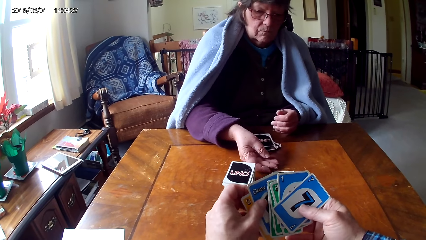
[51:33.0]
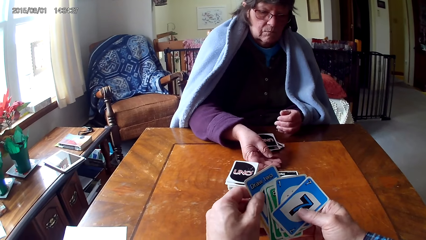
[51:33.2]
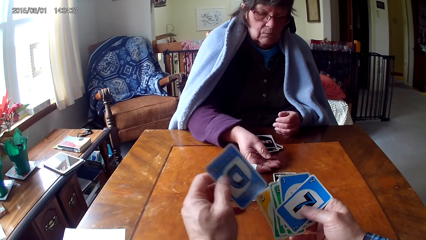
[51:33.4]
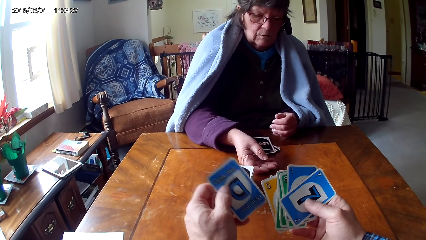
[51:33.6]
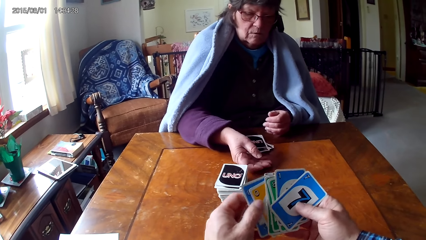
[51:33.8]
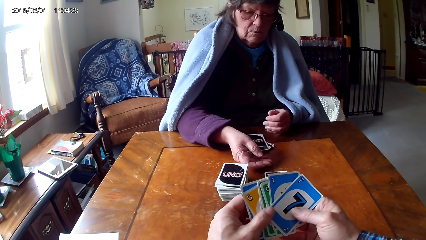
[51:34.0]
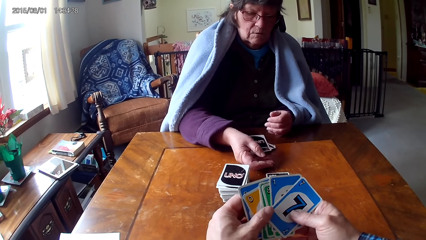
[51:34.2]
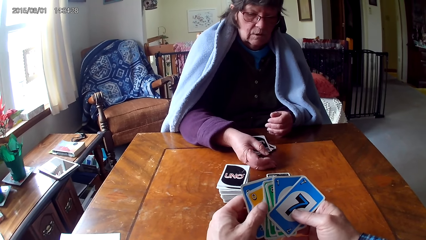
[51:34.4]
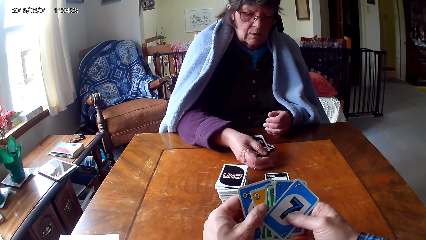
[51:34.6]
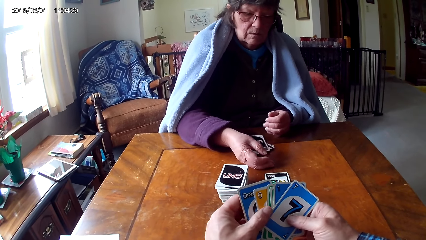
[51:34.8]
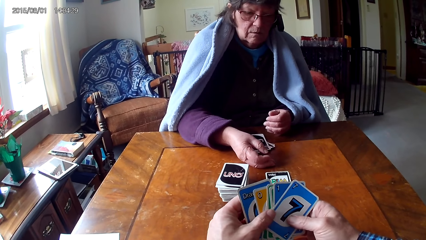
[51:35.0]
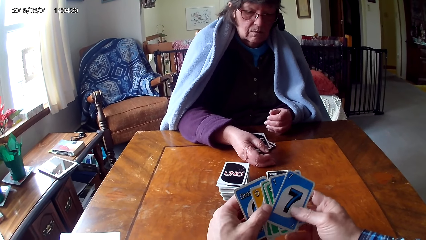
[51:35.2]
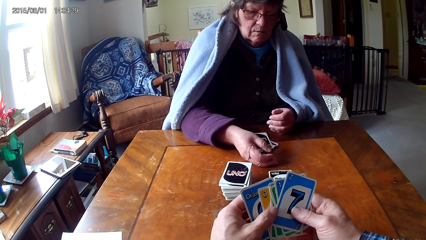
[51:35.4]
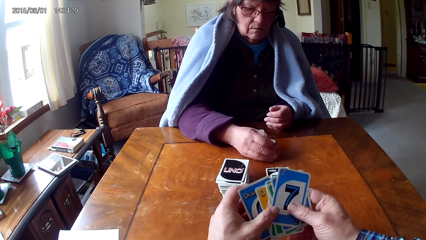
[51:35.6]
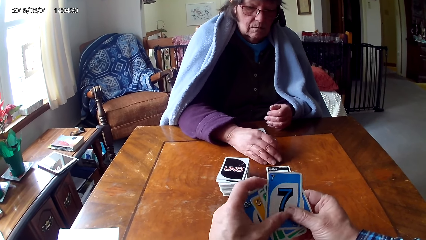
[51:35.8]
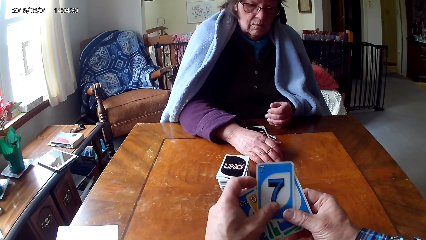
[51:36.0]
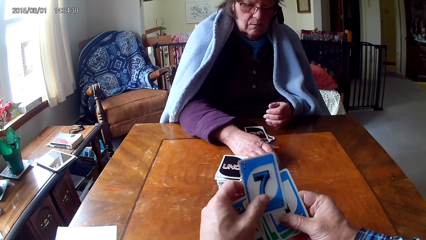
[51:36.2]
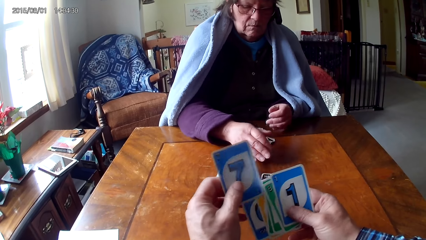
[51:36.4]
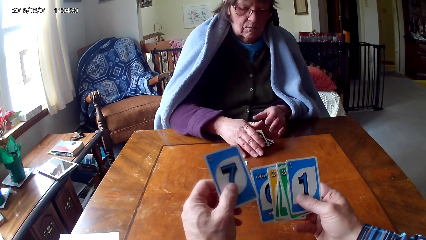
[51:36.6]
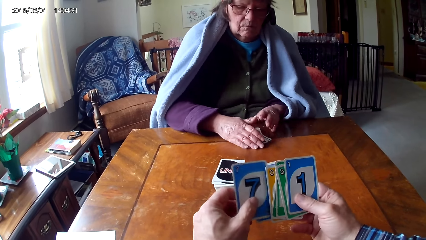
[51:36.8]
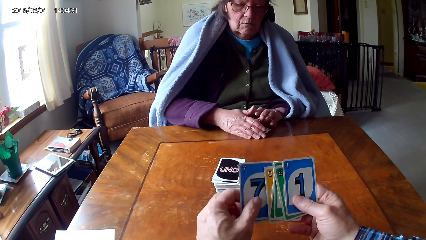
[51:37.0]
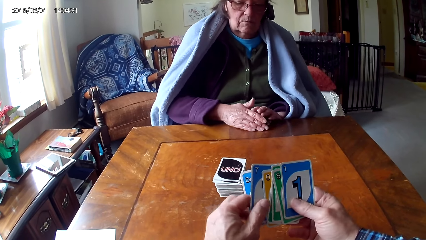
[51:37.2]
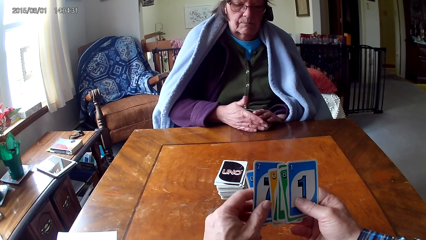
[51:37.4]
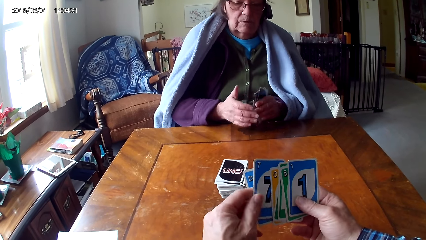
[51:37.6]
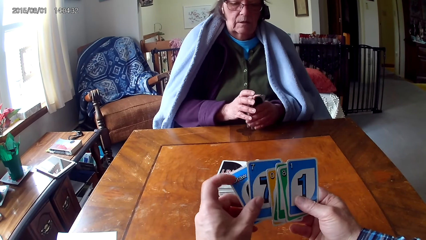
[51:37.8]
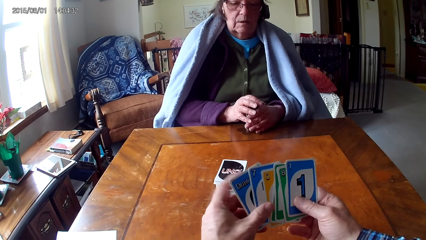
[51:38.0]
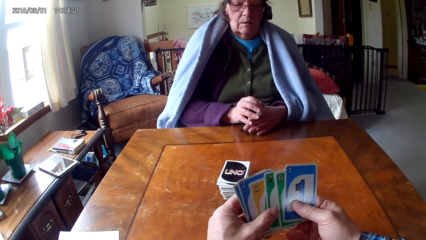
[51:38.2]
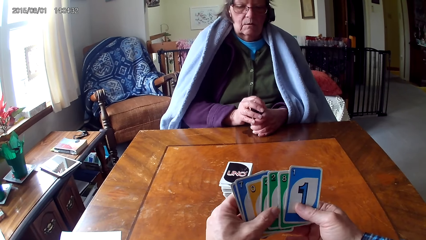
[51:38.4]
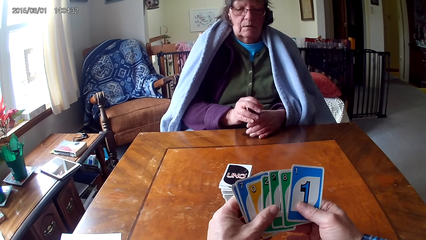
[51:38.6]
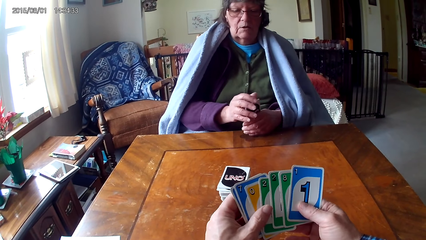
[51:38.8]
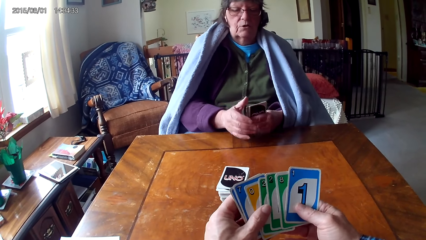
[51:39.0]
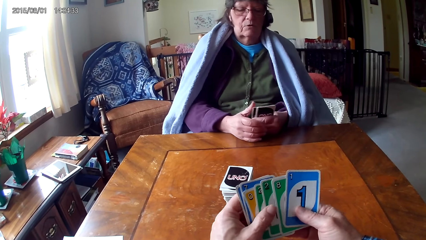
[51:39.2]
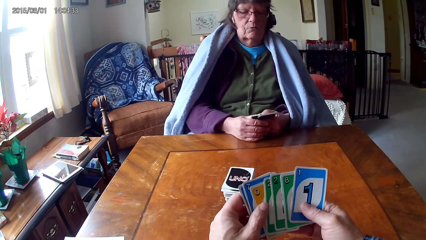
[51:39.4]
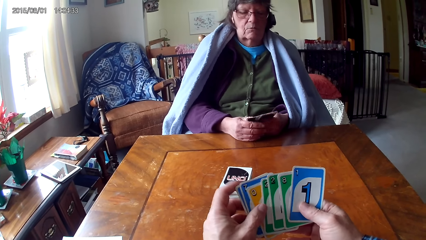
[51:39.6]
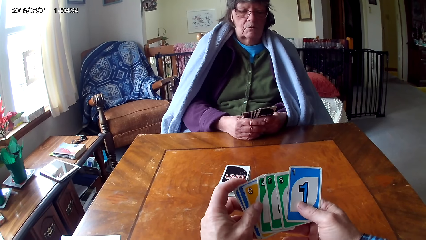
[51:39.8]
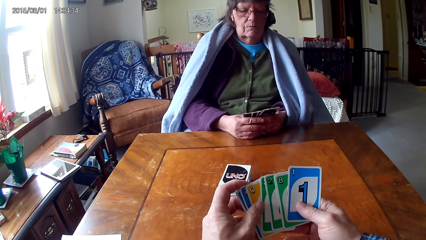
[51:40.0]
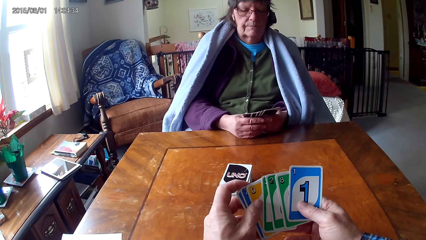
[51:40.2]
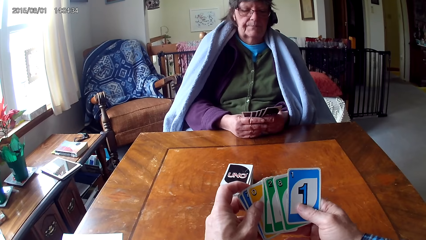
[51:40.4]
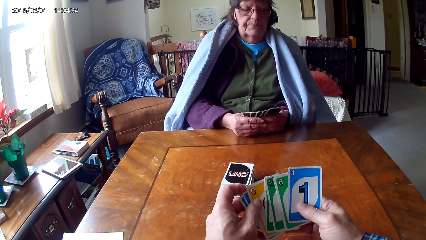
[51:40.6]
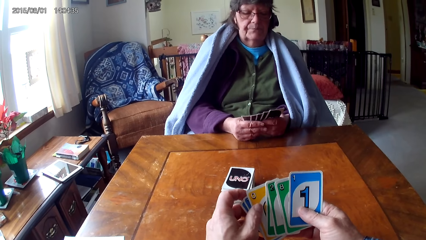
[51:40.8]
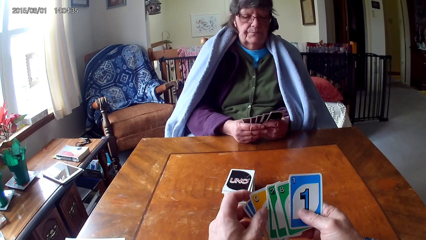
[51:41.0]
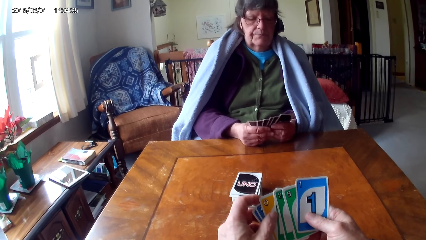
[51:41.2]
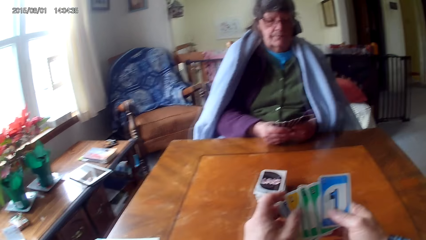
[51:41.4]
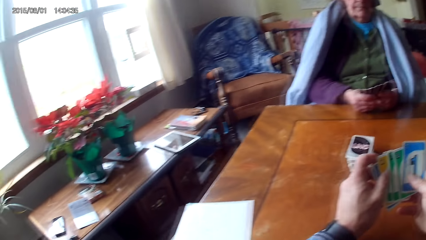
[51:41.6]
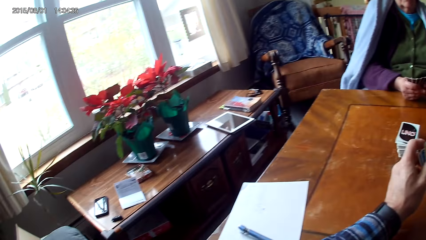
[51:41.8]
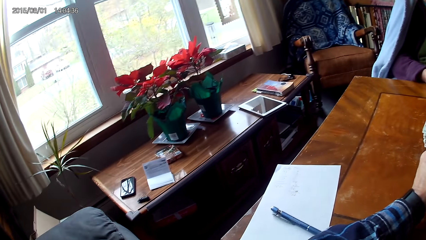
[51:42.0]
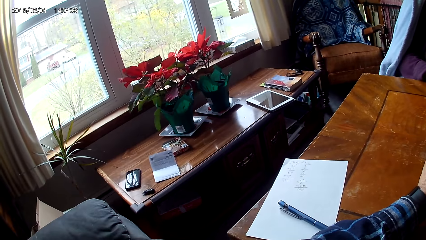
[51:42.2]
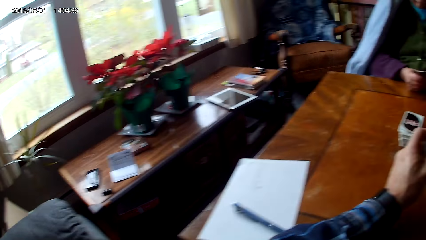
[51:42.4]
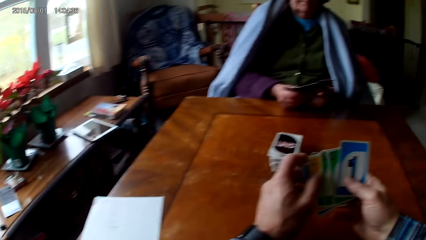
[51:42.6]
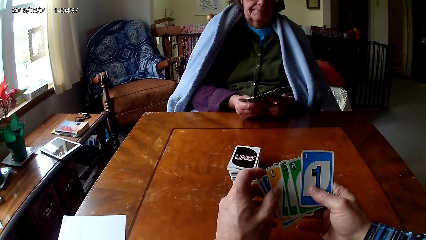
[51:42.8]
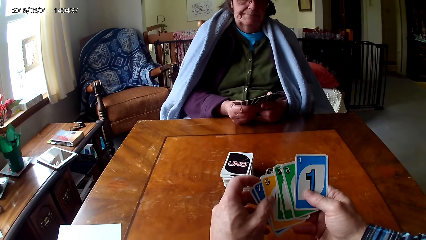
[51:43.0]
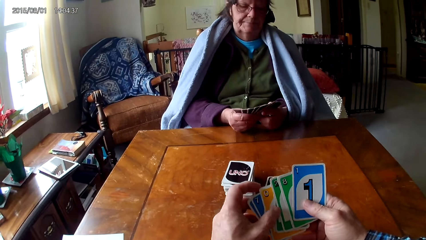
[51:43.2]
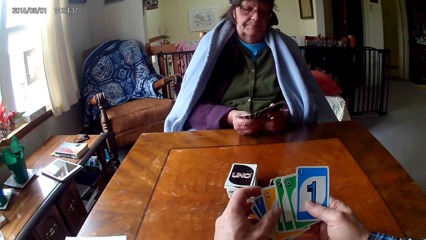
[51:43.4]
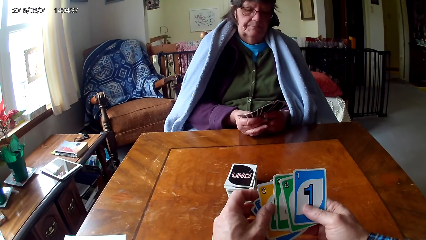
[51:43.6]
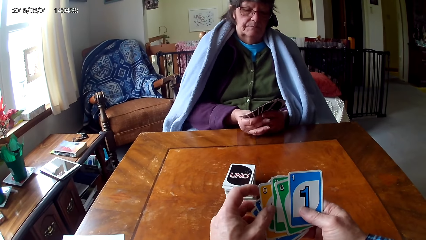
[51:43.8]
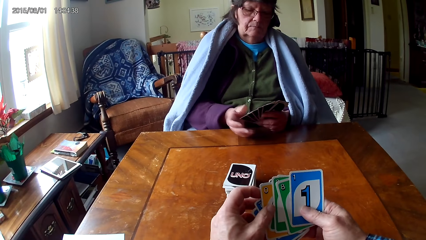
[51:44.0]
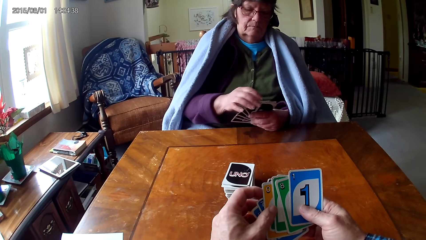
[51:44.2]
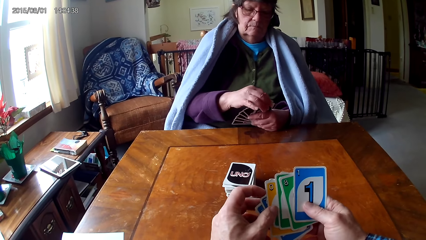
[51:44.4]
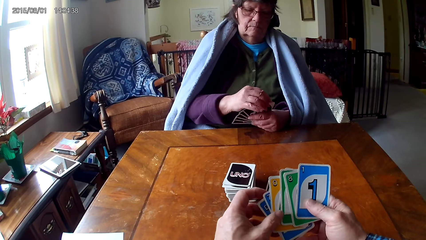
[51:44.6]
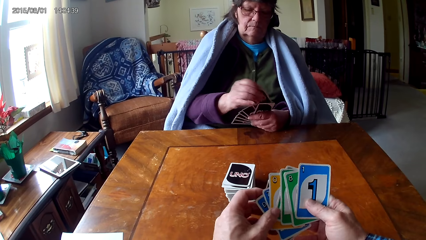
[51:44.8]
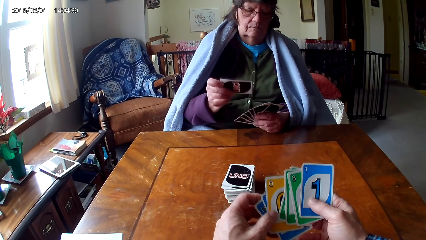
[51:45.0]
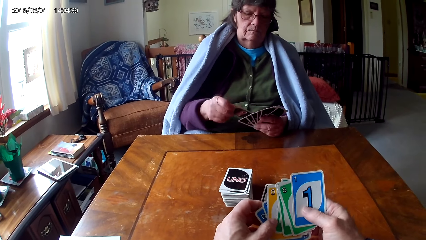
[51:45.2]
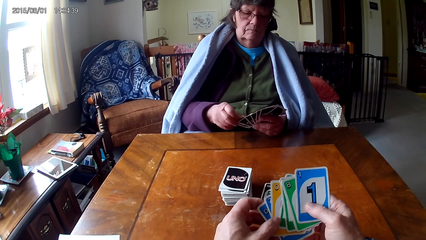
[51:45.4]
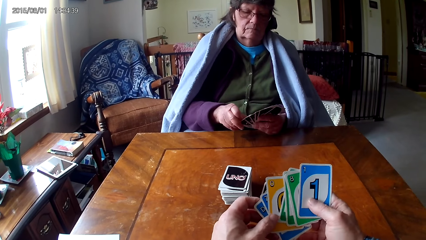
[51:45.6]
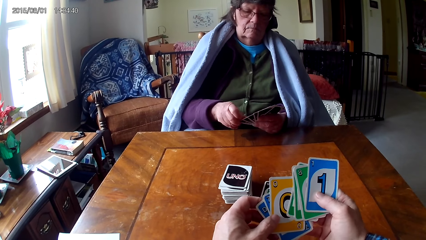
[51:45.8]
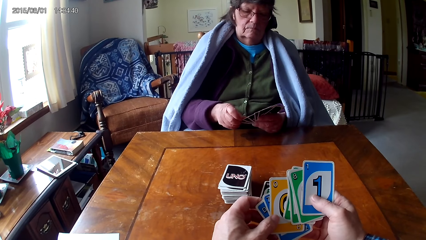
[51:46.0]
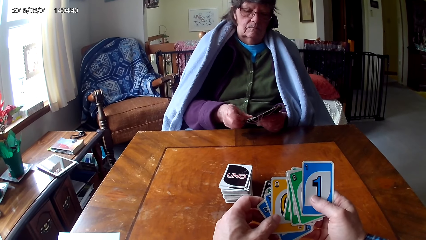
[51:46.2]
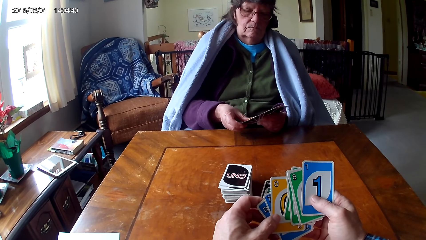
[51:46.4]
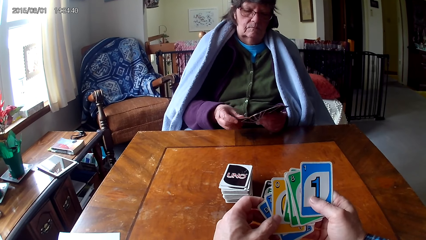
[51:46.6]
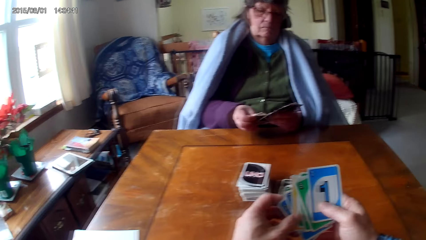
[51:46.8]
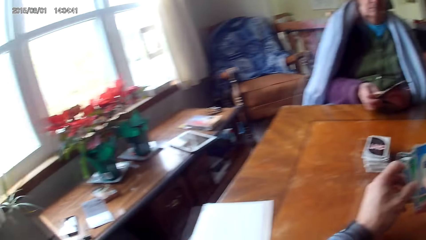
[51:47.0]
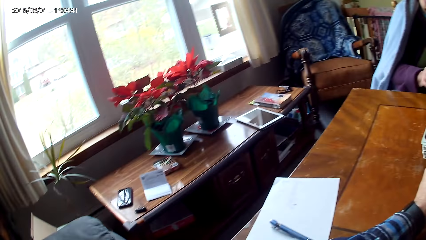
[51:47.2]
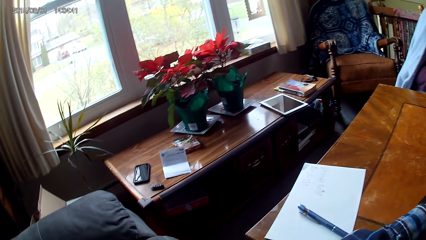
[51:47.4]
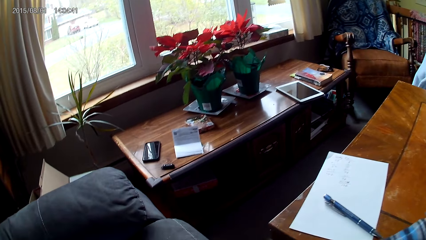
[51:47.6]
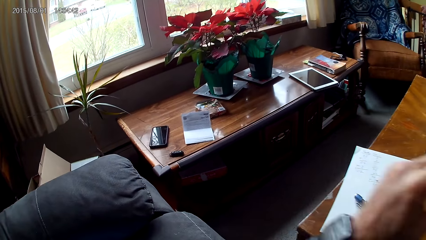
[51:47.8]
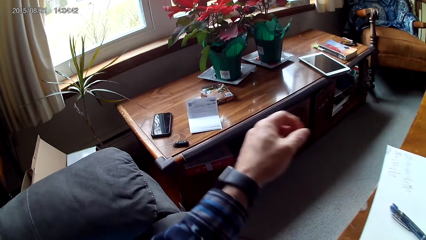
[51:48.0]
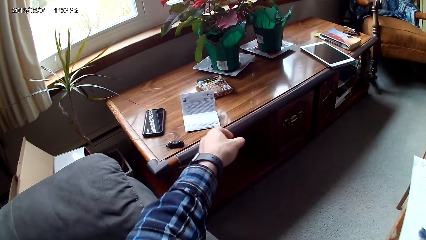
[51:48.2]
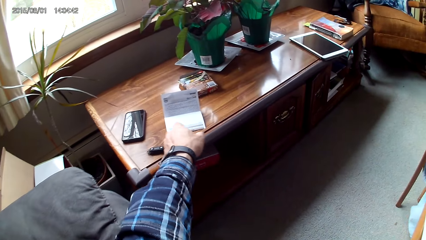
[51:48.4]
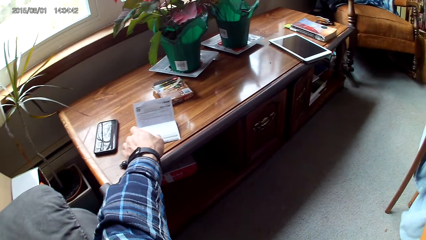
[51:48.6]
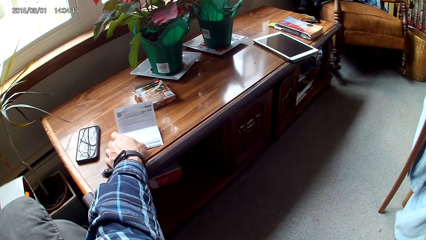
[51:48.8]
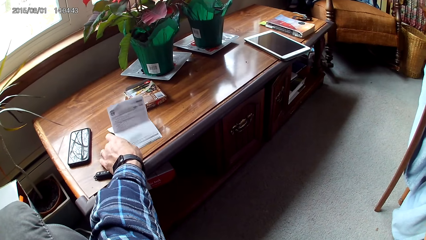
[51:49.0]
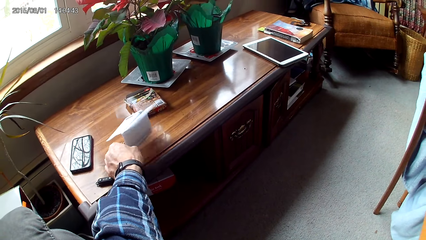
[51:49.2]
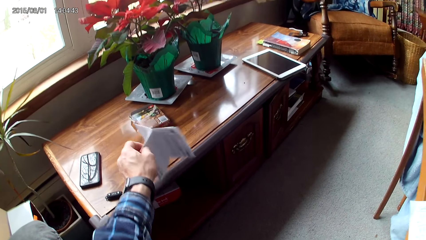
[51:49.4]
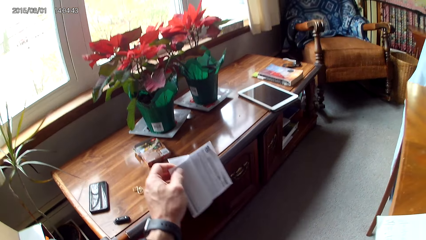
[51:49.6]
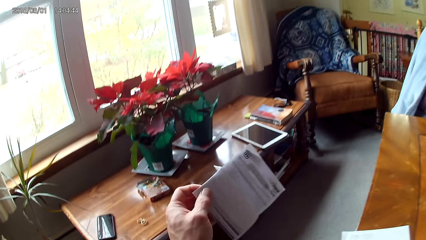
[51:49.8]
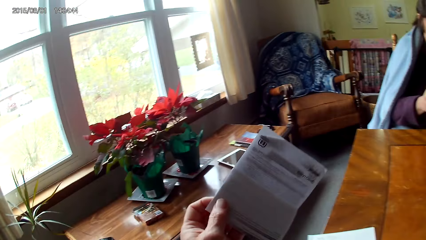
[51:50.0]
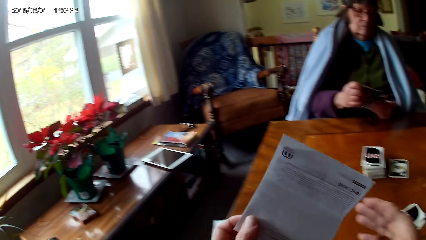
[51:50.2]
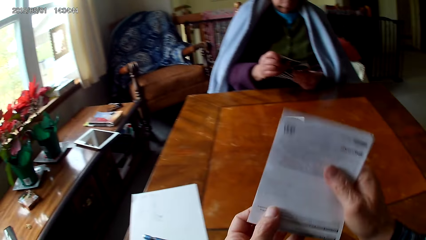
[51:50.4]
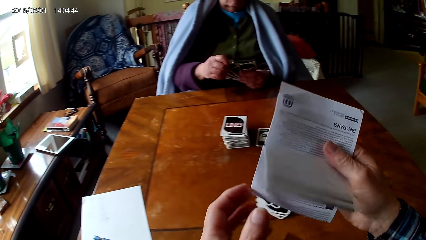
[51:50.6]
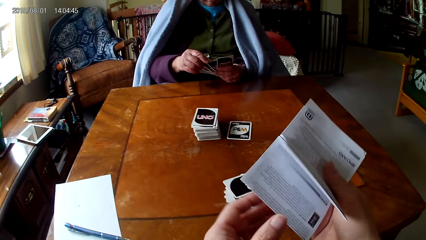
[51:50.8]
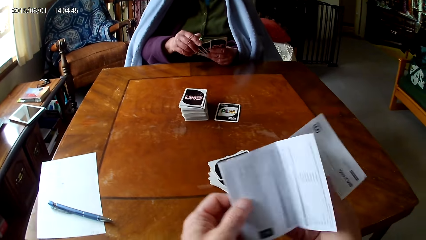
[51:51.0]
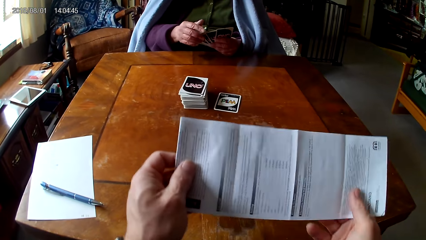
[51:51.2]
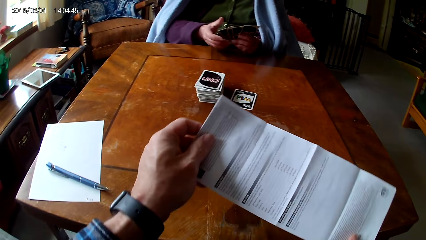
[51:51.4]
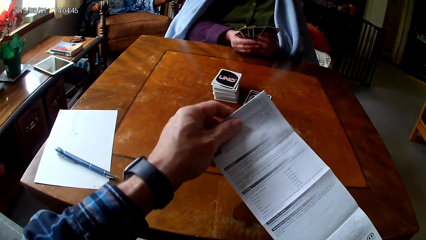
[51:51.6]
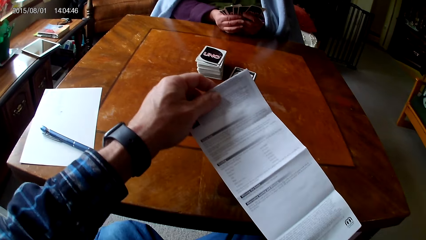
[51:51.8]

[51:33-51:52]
A woman places a card on the table. The camera wearer arranges their cards. They look around. They look at the cards. They take up a piece of paper with the left hand.
